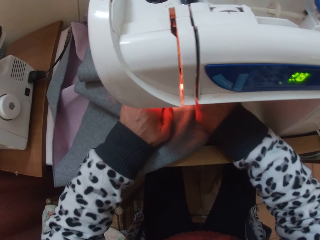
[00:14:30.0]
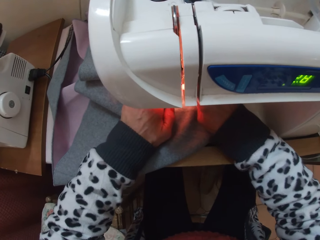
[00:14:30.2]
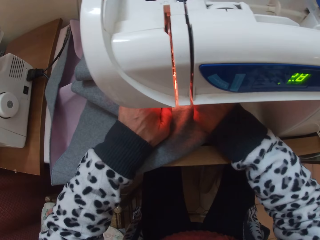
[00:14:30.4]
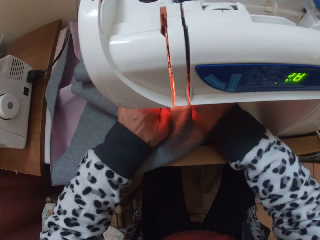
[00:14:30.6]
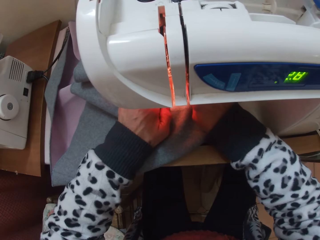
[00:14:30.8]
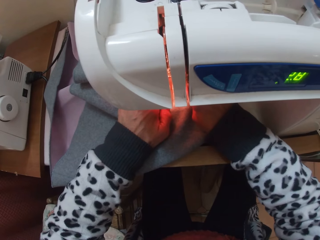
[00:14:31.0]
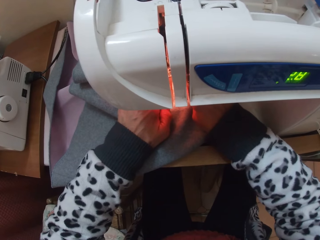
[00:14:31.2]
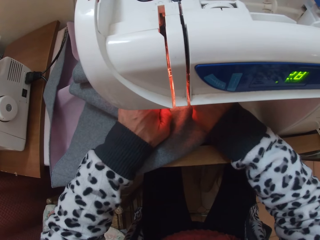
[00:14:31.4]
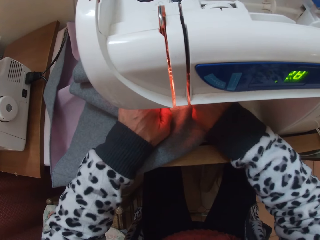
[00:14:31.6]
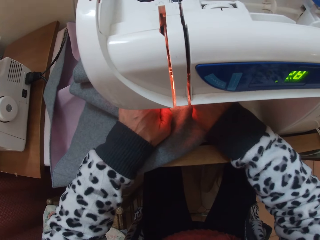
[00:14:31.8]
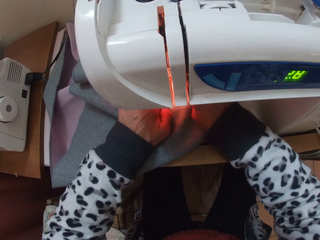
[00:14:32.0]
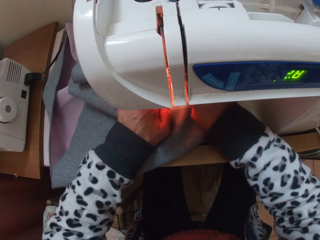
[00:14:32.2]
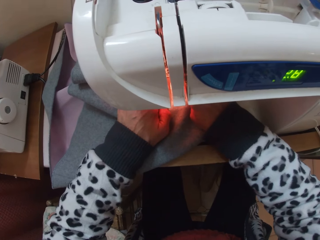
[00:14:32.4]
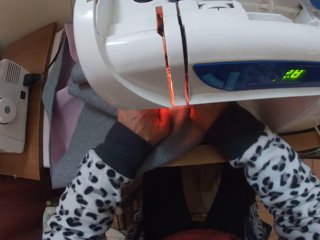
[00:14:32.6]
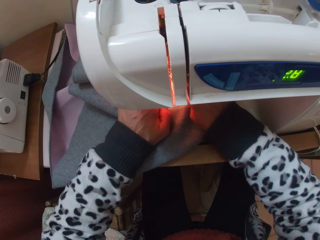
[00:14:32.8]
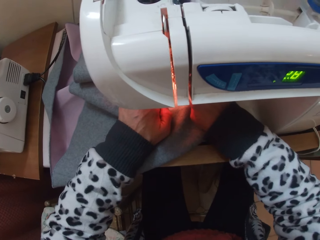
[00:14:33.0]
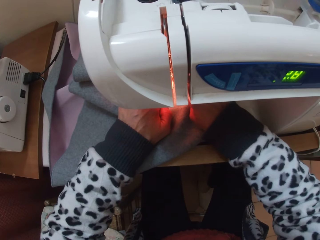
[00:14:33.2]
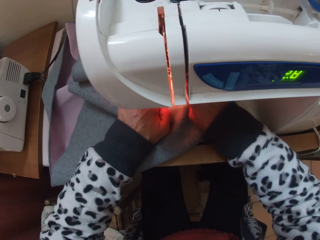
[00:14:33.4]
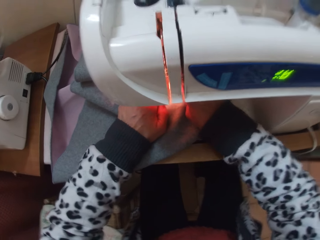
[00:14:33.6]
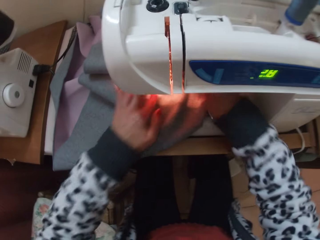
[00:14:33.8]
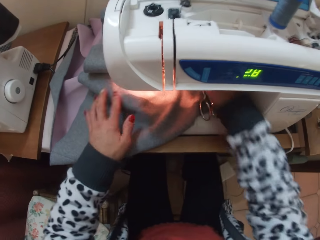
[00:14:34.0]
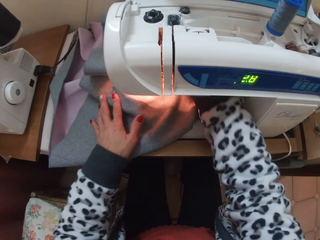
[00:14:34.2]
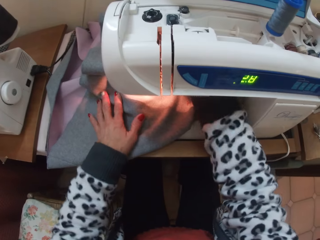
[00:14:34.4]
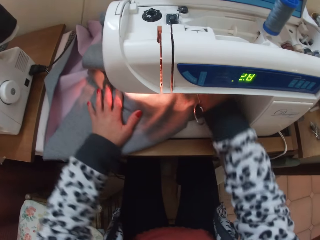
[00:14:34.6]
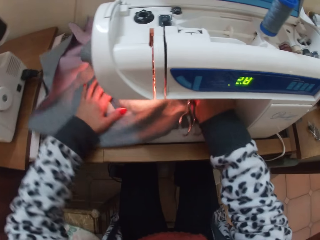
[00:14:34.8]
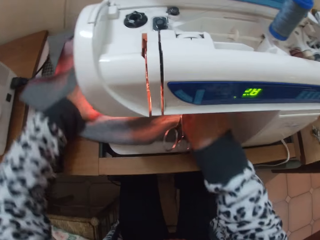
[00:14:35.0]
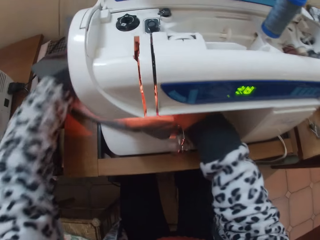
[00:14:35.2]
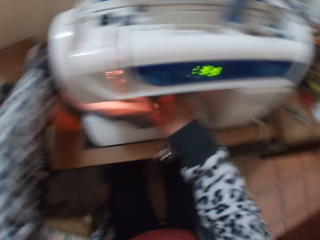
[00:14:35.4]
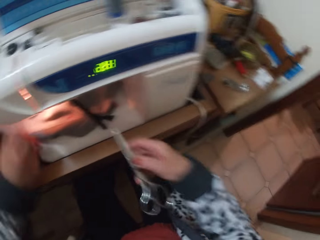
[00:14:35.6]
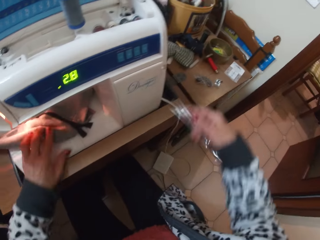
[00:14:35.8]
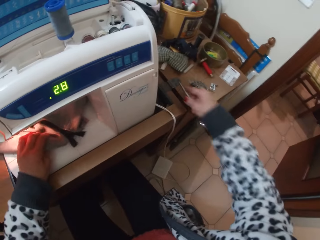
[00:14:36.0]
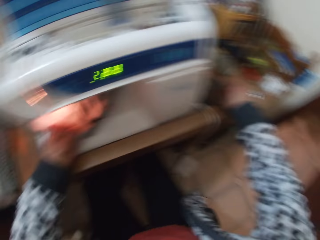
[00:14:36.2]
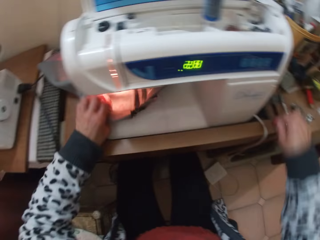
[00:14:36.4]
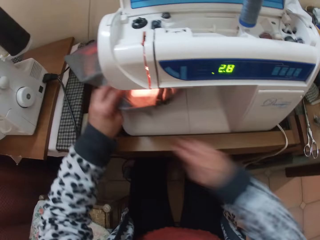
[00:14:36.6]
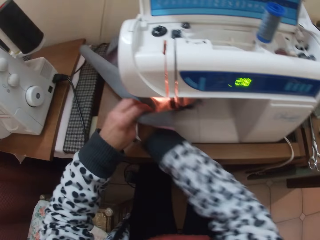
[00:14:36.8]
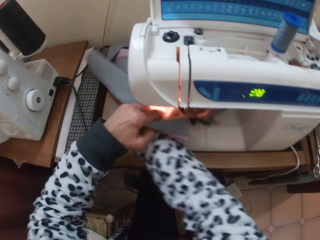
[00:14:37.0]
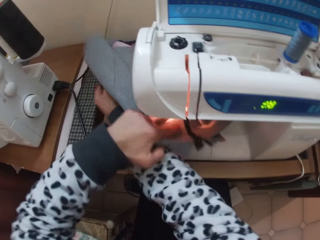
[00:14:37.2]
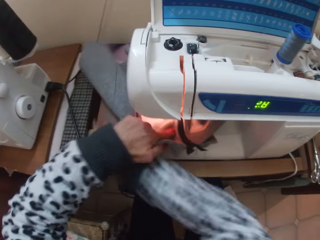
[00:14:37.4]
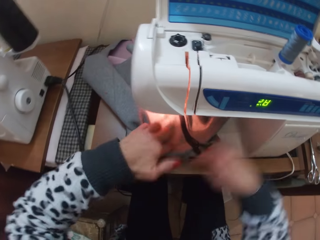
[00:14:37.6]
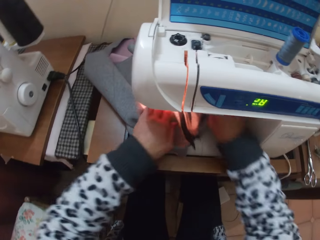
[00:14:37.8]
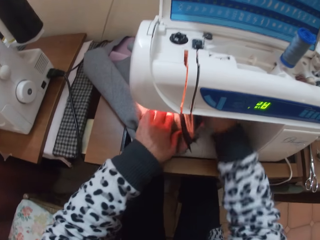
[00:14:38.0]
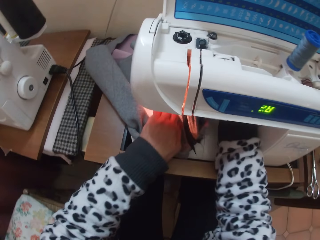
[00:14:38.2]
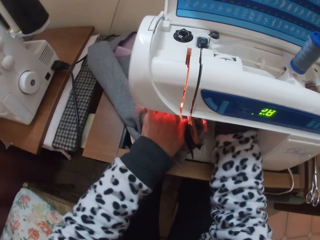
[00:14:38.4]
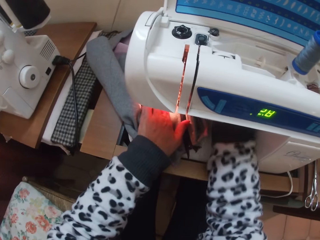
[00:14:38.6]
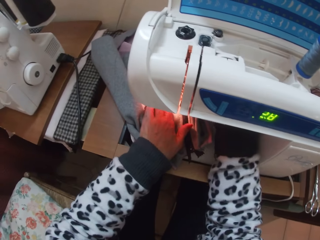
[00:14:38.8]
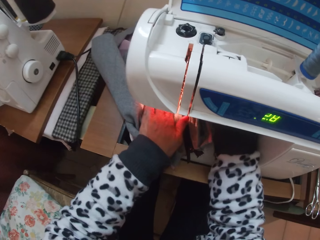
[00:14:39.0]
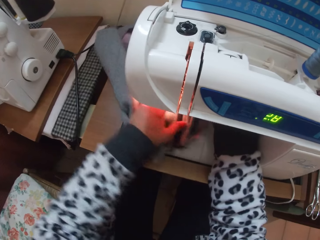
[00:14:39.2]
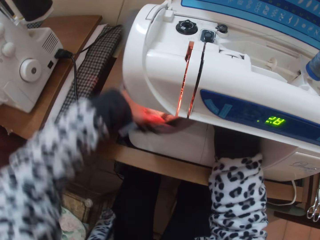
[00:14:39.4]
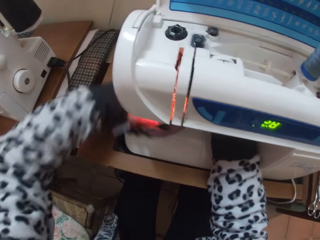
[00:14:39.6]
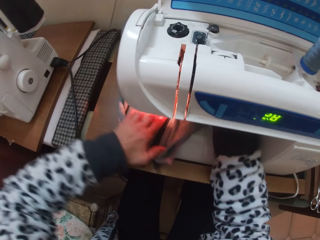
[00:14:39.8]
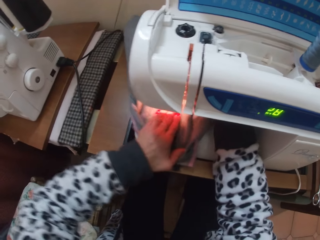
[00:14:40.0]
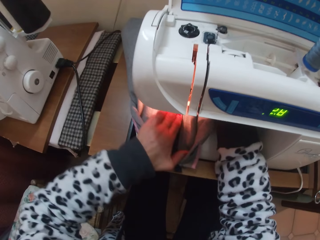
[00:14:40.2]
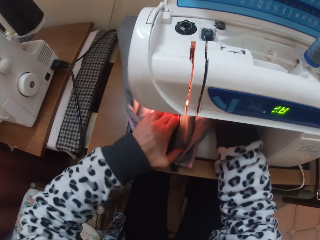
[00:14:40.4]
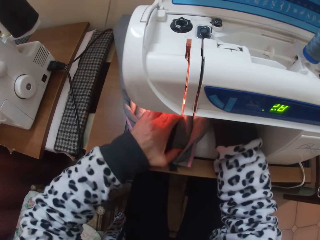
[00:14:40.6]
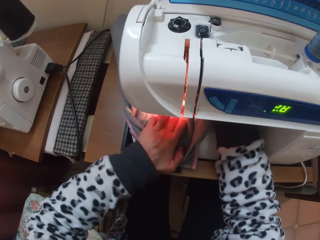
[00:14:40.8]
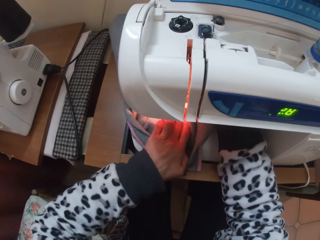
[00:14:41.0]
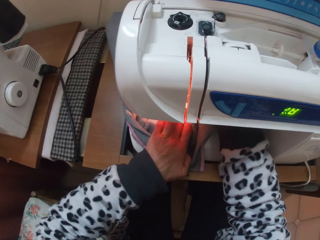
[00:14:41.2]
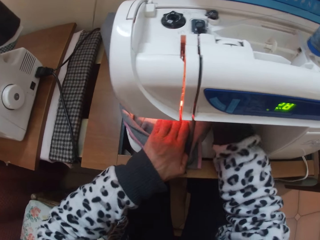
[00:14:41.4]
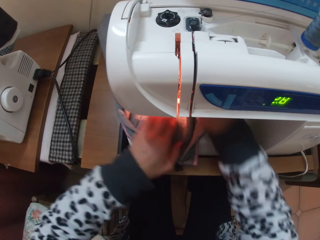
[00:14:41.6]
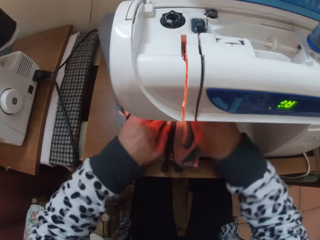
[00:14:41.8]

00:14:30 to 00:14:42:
The camera wearer stops sewing. They change the cloth. They adjust the skirts on the machine. They pick up the scissors. They drop the scissors beside the machine. They prepare to sew the cloth. They adjust the skirts on the machine.

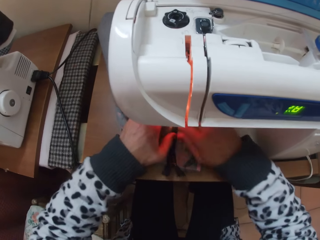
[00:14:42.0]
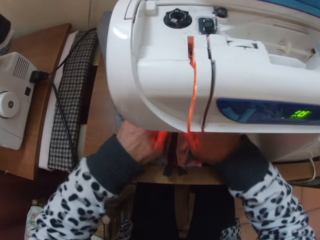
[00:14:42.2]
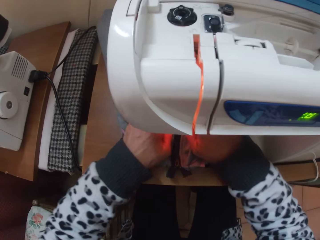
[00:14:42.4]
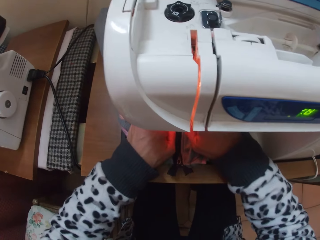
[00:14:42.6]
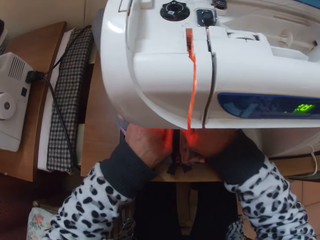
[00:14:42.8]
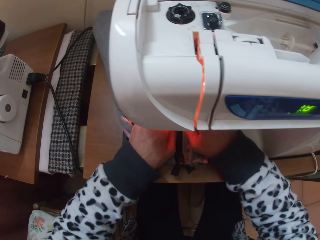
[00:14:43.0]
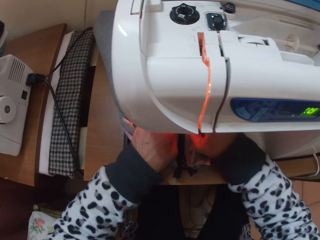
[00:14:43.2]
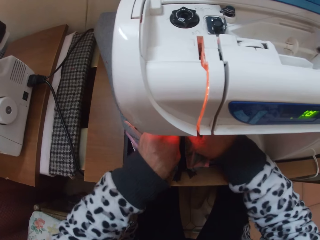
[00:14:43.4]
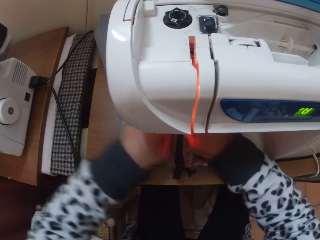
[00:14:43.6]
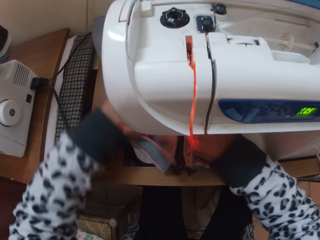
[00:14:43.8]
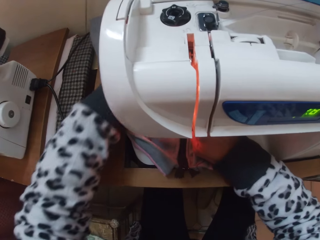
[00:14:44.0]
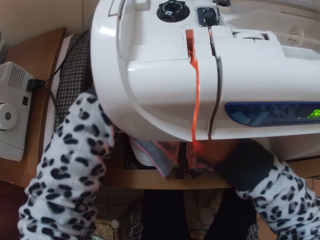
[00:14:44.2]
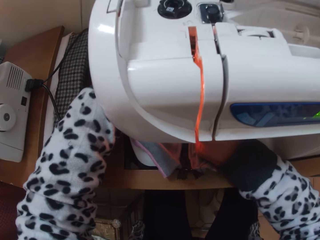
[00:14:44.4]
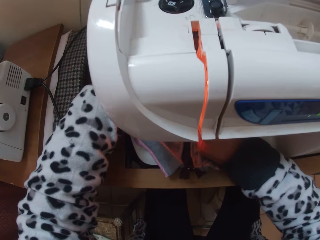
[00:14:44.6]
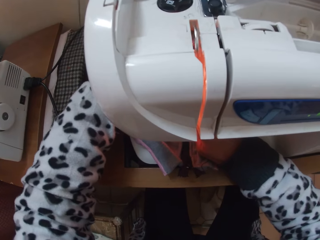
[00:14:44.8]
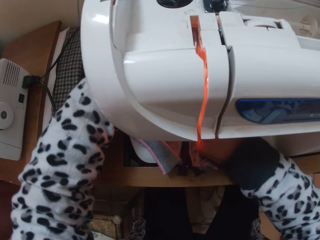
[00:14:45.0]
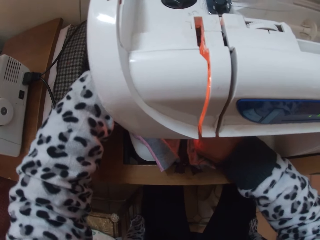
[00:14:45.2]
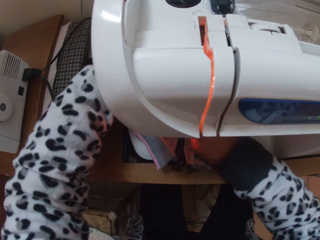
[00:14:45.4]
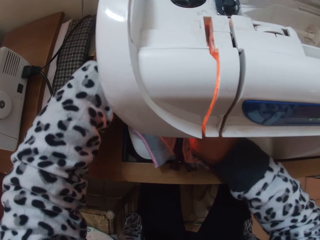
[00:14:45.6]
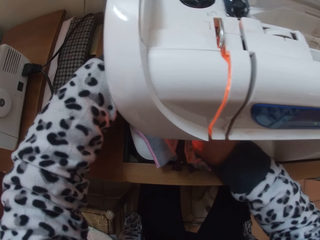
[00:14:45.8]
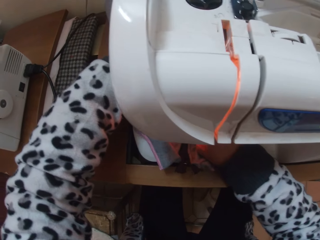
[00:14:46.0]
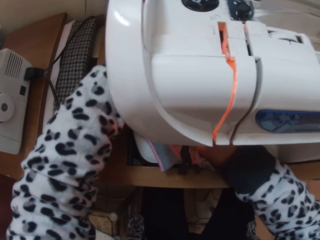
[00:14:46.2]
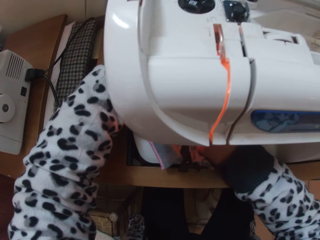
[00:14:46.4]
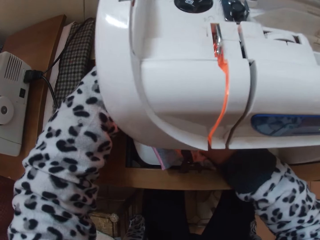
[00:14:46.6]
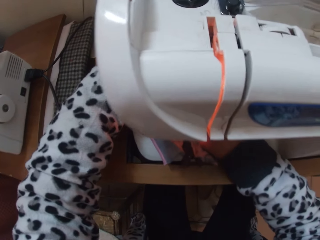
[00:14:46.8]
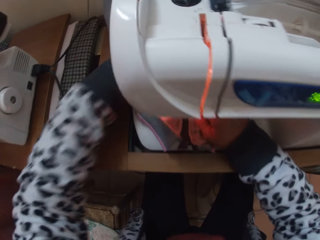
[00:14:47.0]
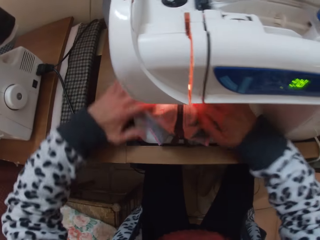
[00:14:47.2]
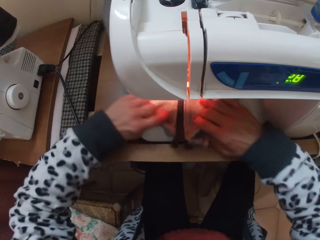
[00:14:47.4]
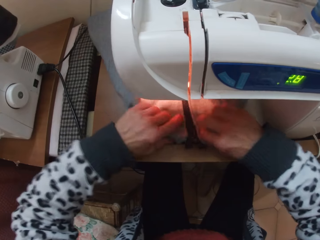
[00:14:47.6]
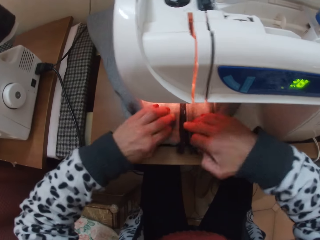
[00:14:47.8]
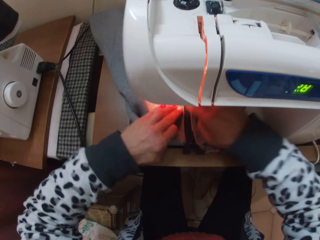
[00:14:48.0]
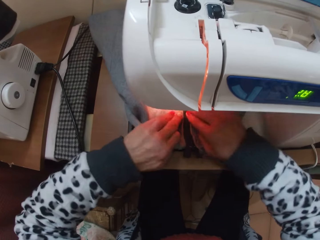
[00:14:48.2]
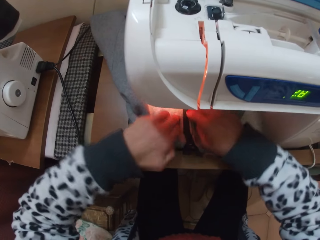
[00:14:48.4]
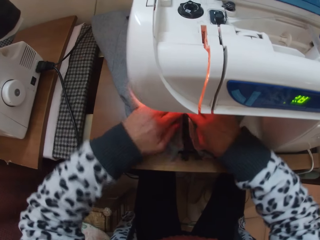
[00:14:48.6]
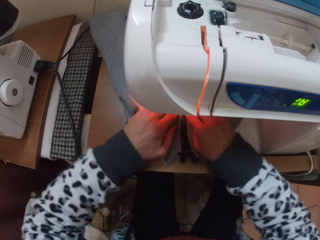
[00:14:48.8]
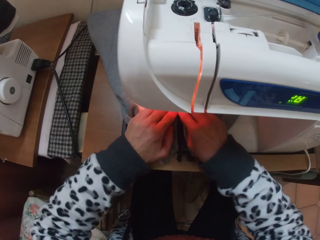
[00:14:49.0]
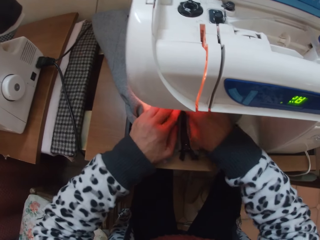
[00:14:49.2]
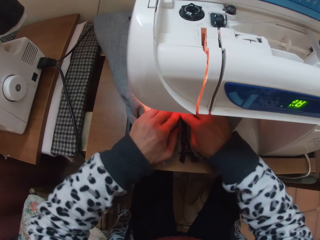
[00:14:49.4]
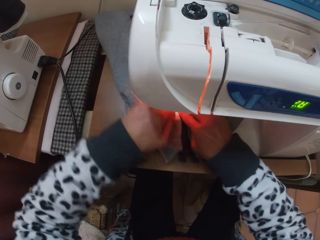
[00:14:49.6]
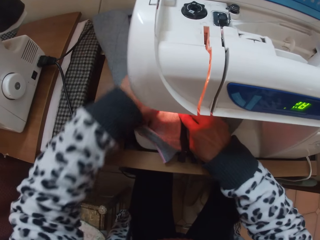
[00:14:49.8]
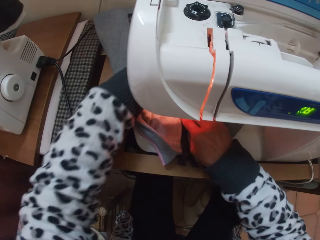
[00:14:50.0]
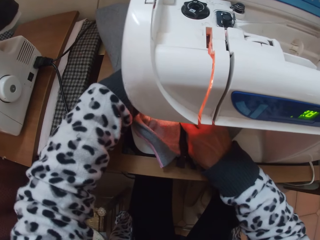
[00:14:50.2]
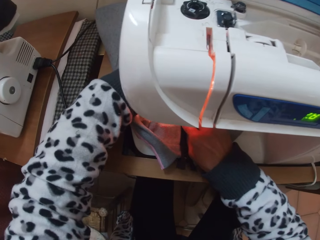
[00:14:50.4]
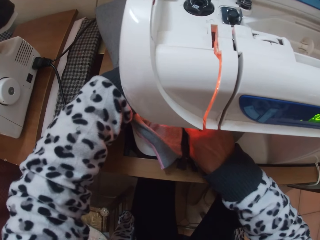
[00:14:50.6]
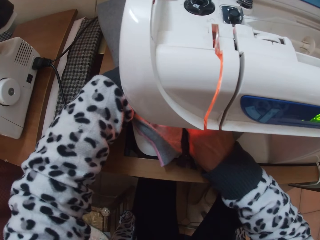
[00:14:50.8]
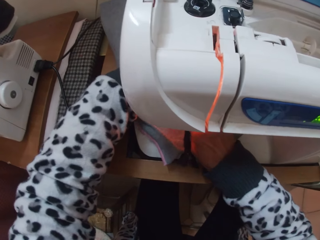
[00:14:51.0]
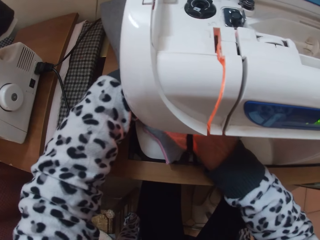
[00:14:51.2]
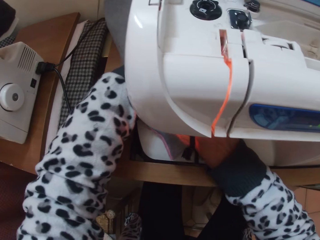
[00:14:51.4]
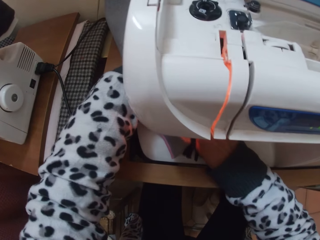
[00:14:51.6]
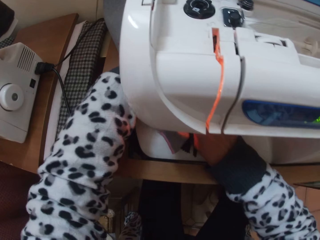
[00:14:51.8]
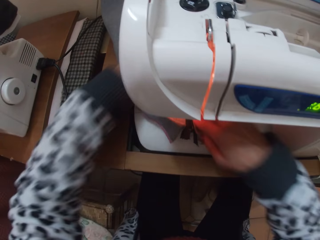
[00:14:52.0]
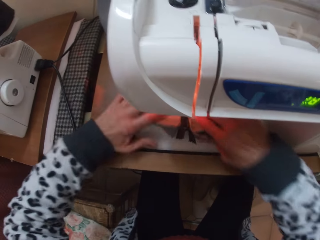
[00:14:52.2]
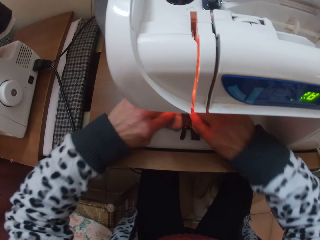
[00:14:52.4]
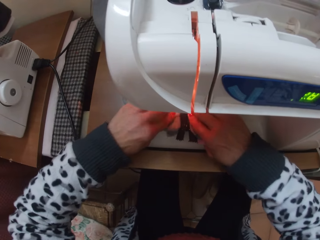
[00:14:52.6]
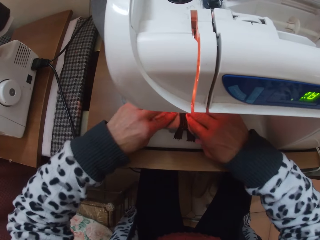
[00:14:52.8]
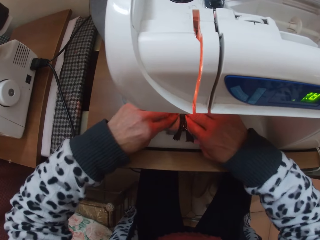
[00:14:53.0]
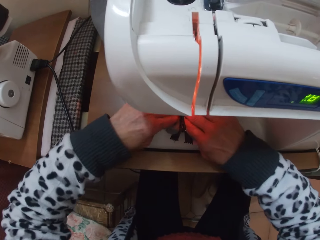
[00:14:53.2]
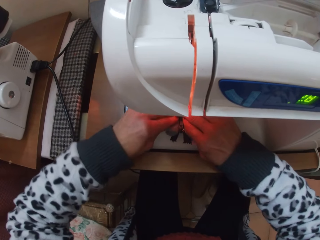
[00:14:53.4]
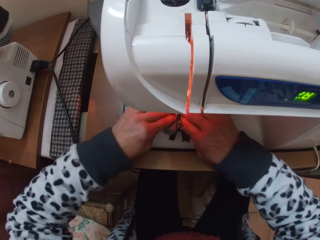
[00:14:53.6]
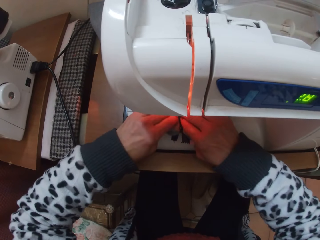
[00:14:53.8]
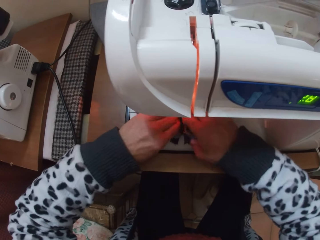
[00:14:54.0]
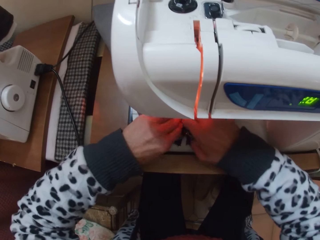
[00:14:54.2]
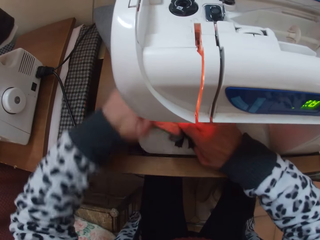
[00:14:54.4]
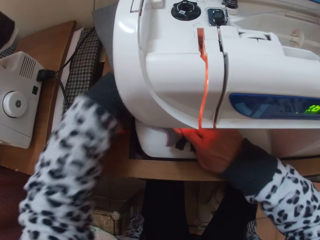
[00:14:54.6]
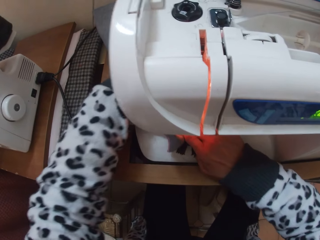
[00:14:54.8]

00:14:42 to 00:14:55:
The camera wearer sews the cloth. They prepare to sew the cloth. They sew the cloth. They prepare to sew the cloth.
